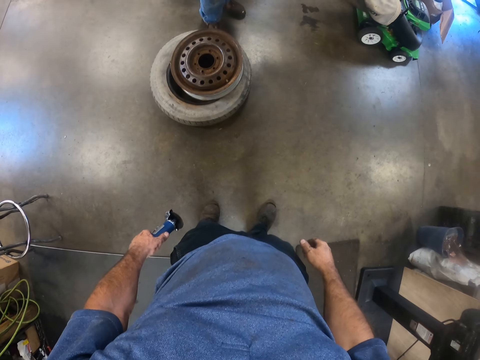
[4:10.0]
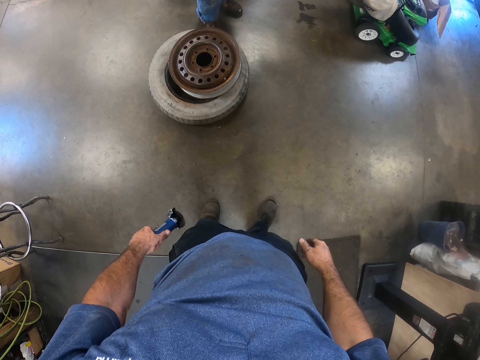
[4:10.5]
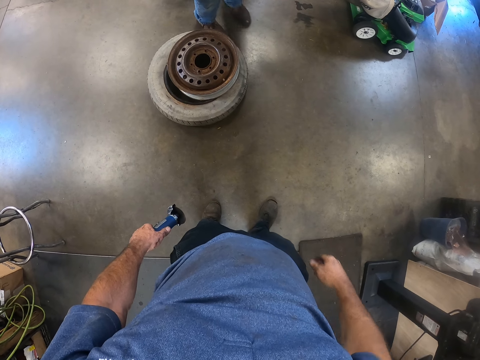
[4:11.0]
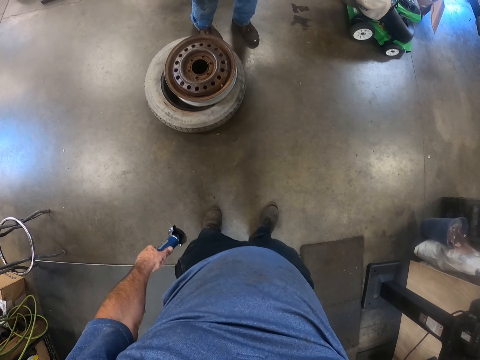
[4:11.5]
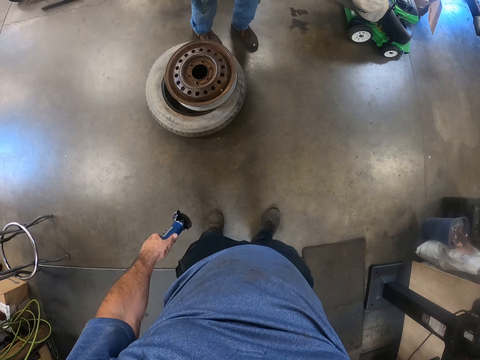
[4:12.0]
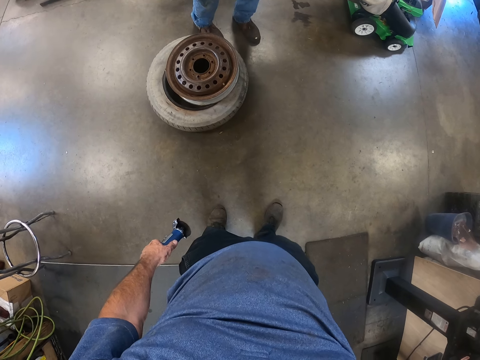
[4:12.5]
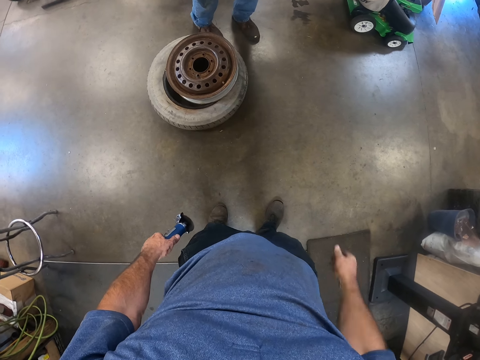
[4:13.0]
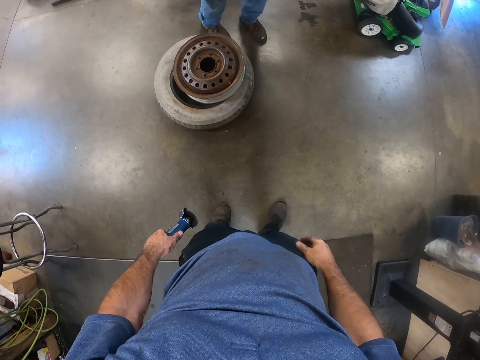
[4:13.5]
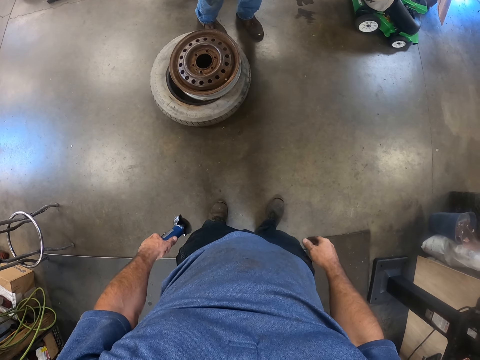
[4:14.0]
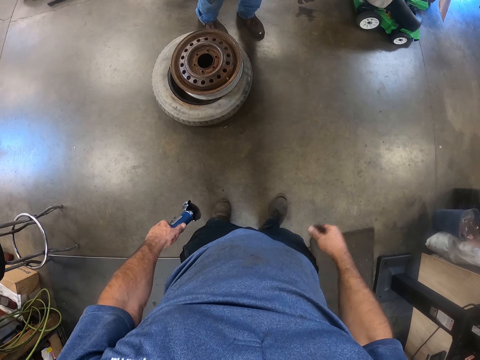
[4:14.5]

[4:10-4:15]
The man stands in front of the camera wearer.
